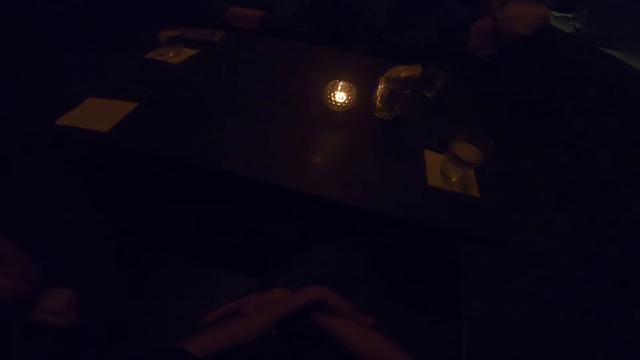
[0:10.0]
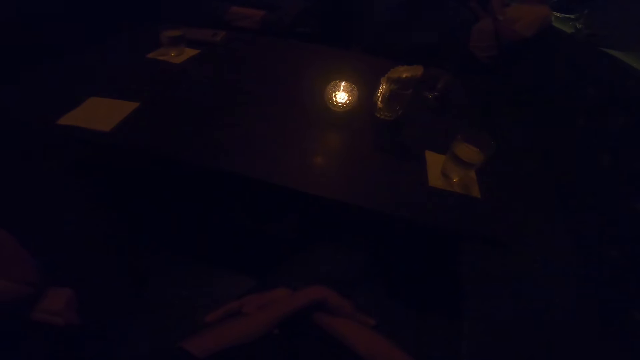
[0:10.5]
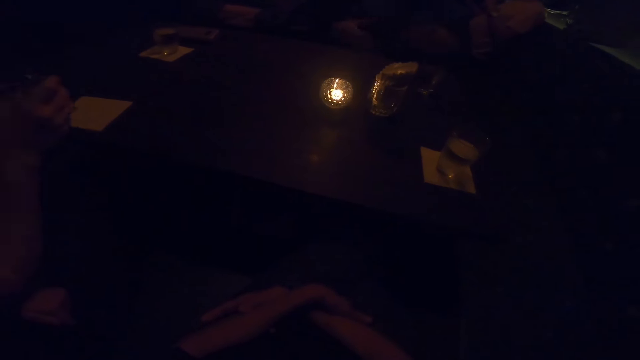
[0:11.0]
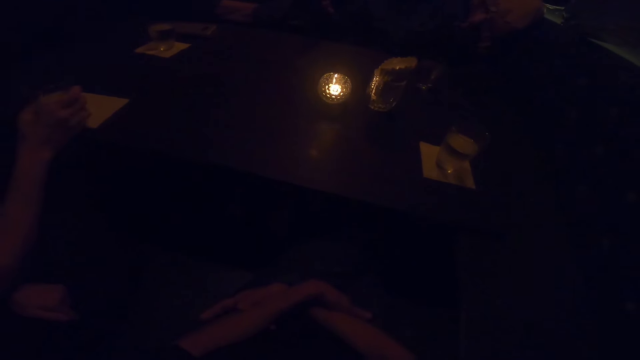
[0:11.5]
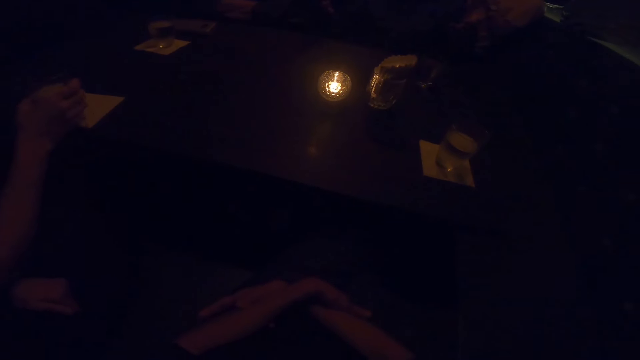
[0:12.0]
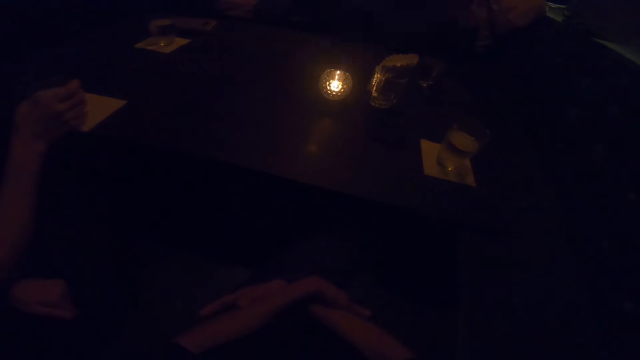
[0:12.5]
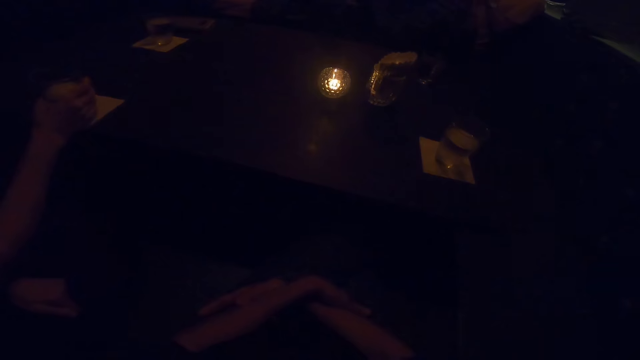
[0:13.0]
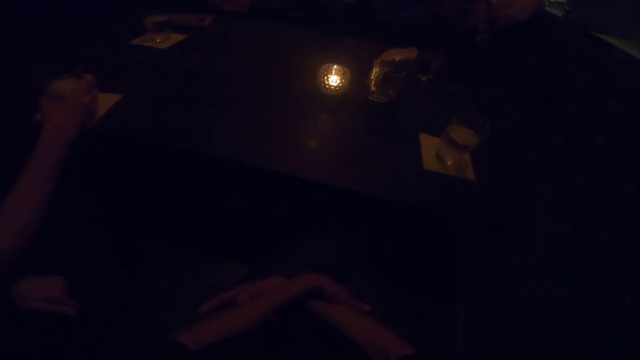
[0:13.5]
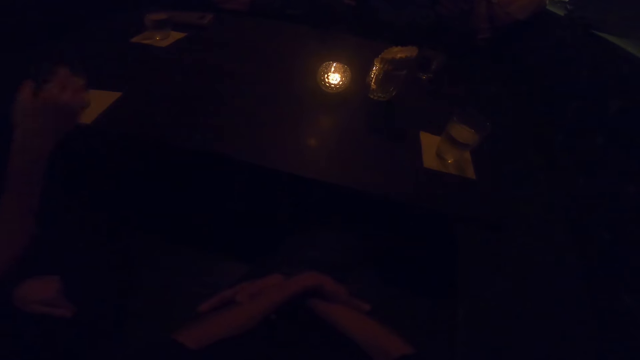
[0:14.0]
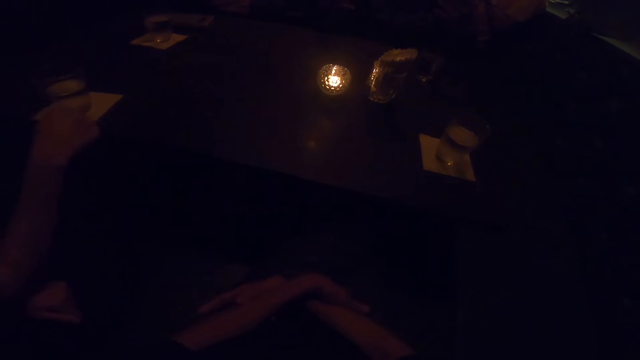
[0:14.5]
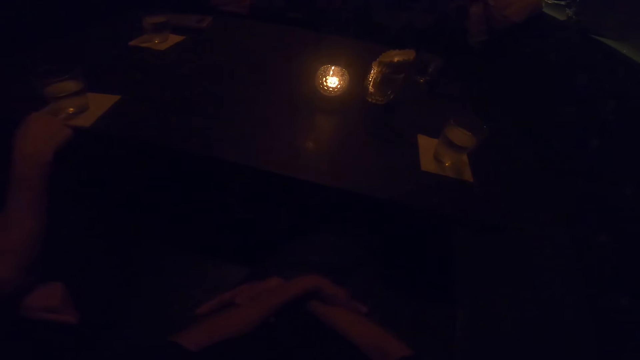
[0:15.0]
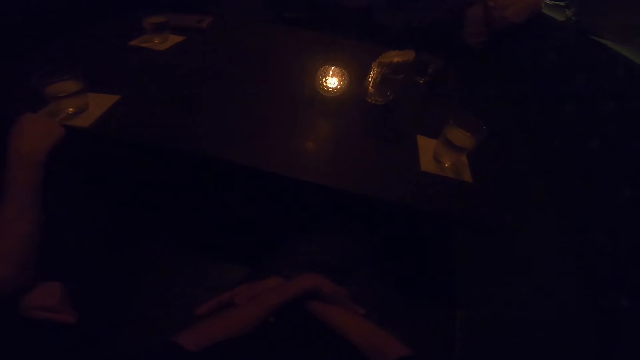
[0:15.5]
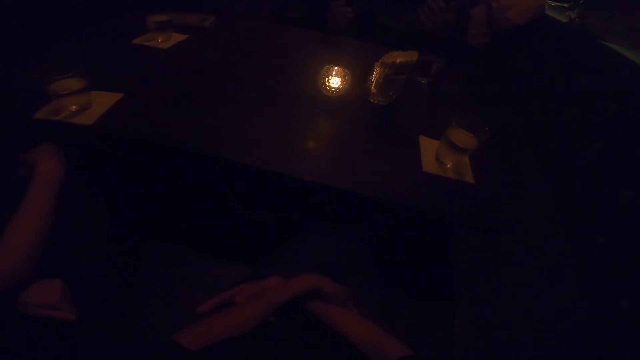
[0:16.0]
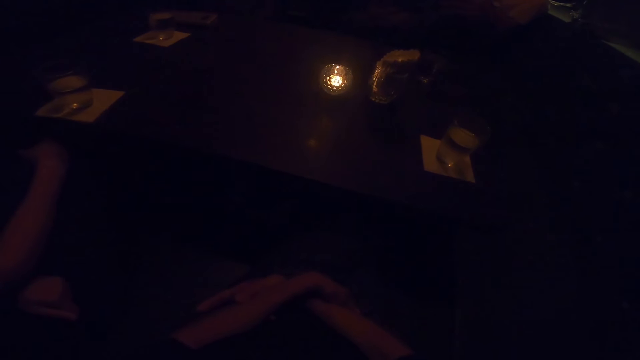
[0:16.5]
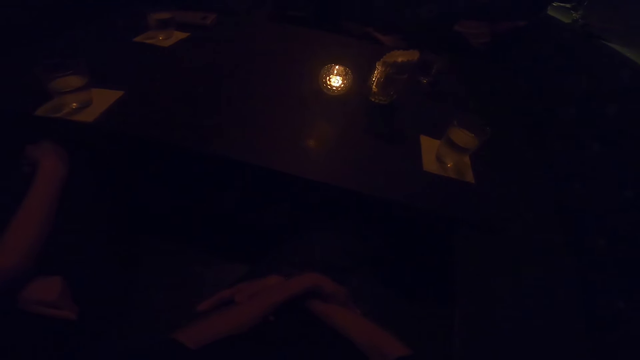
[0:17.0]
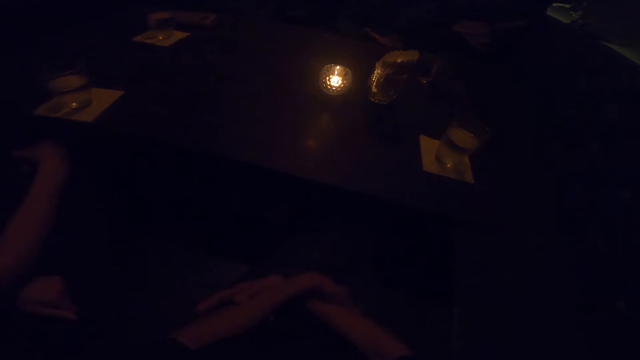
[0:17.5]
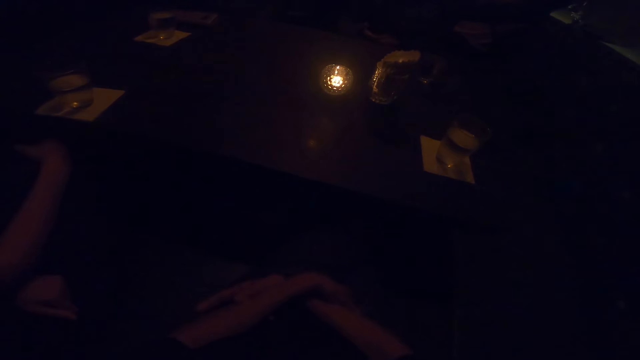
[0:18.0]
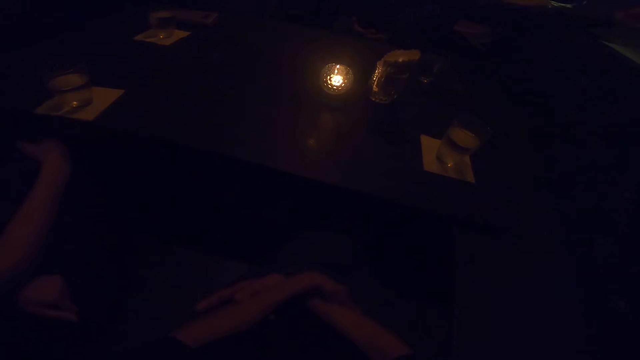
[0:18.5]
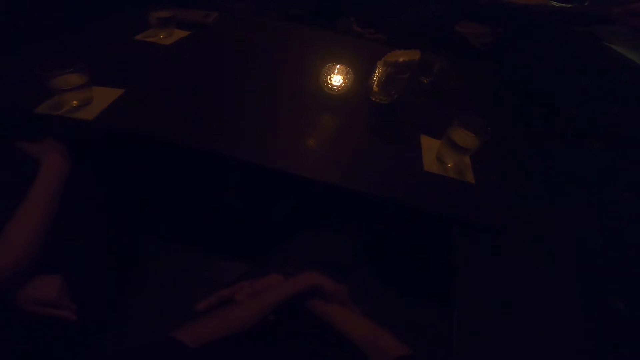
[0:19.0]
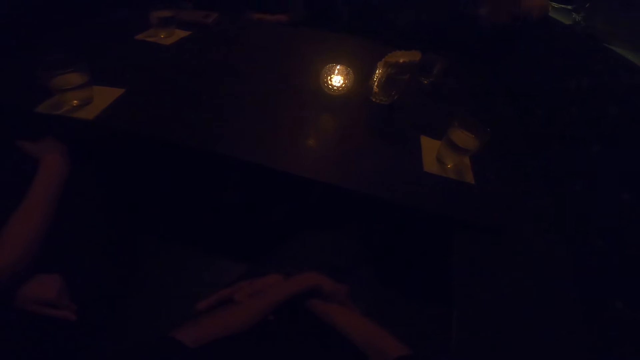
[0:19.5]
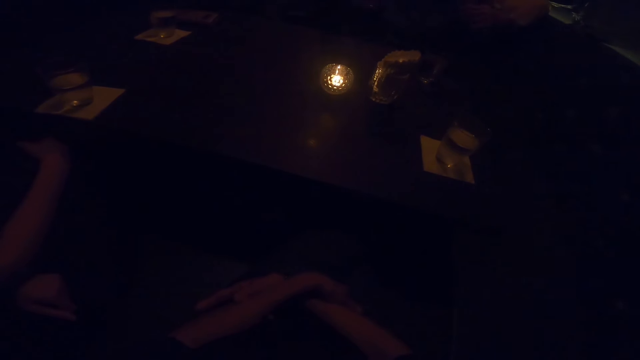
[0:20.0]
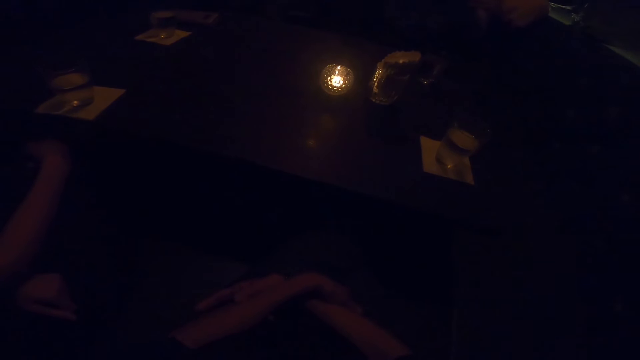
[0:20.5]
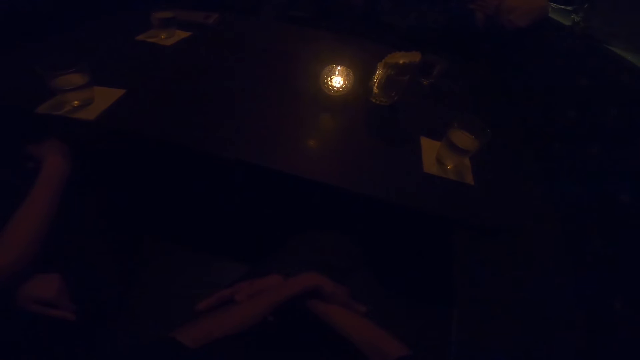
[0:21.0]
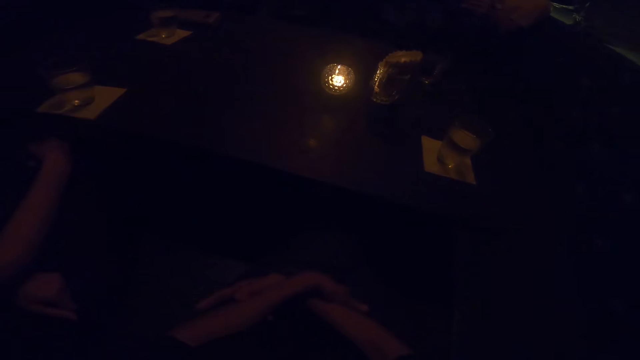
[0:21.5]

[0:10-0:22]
The woman drops the cup of water on the table with her right hand. Another person sways hands in the air.

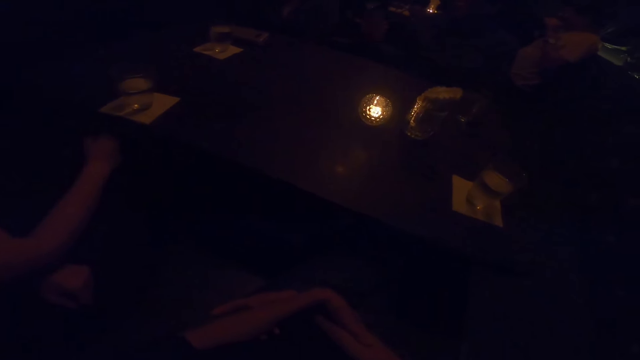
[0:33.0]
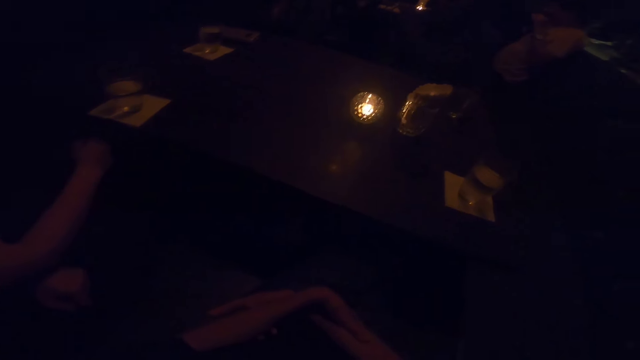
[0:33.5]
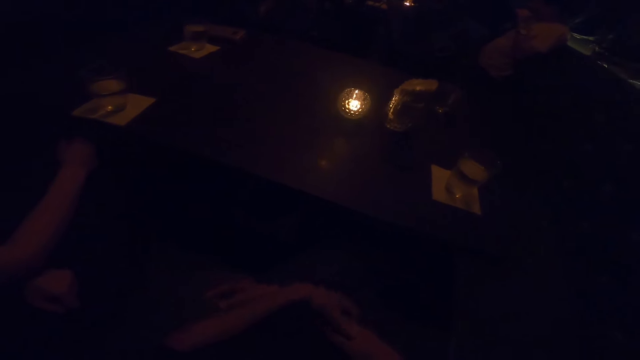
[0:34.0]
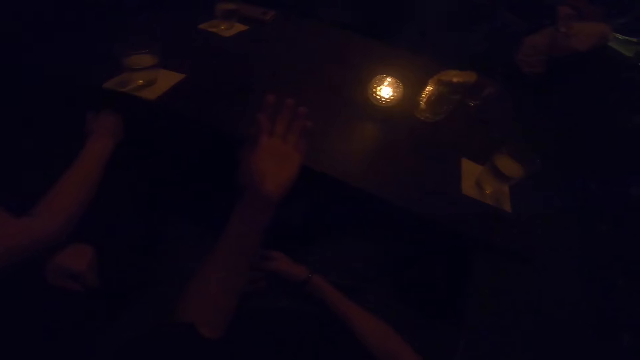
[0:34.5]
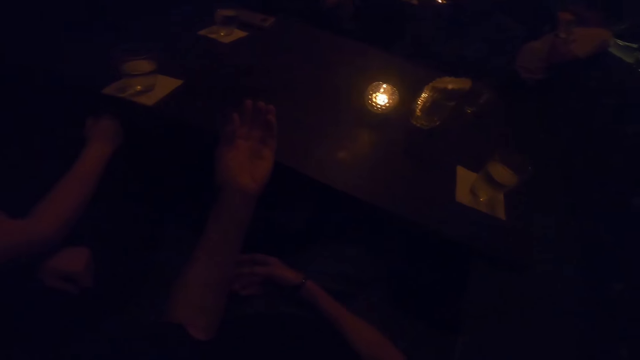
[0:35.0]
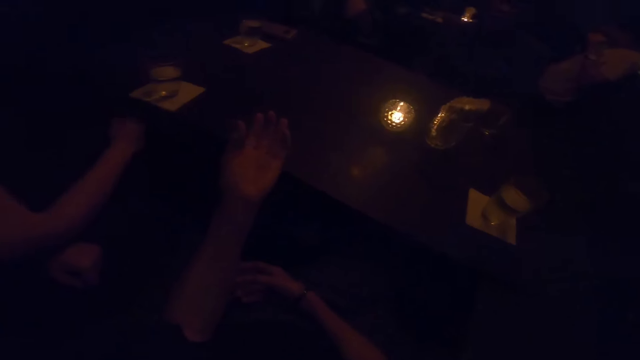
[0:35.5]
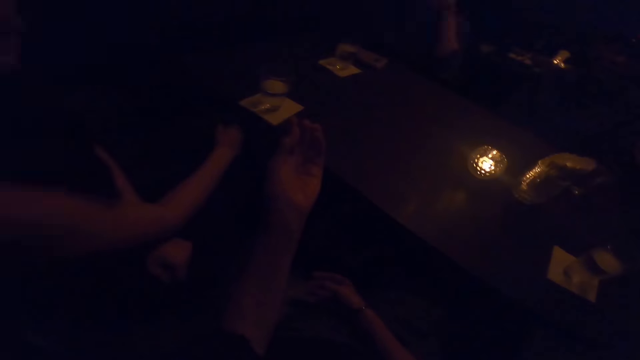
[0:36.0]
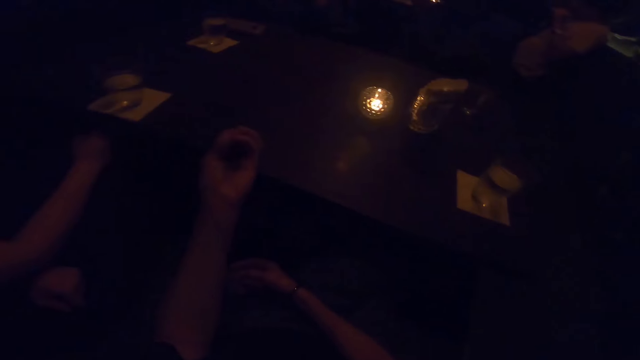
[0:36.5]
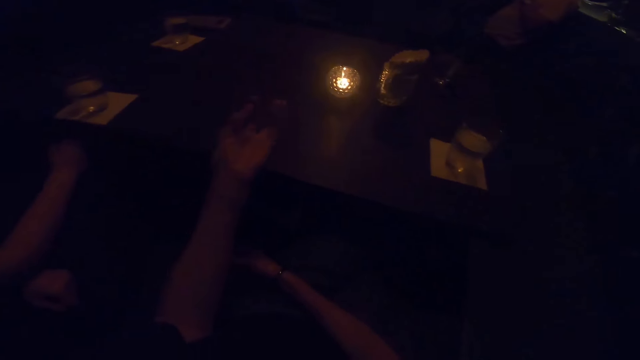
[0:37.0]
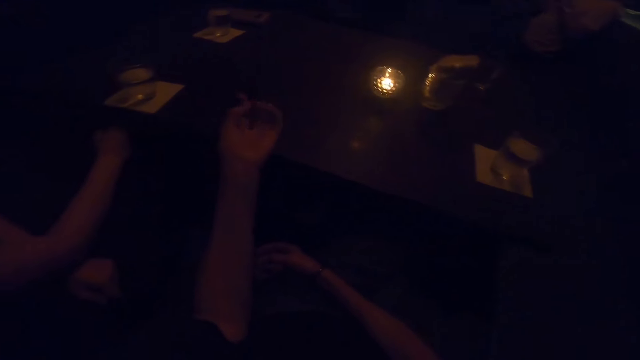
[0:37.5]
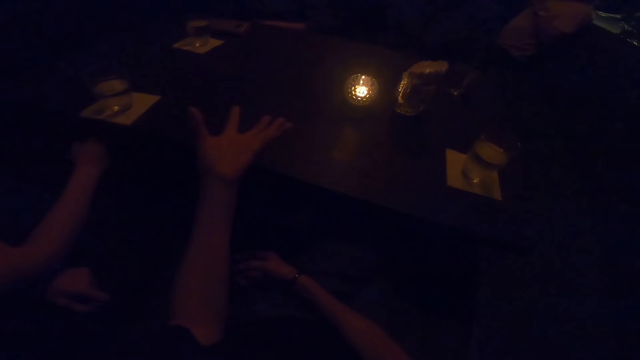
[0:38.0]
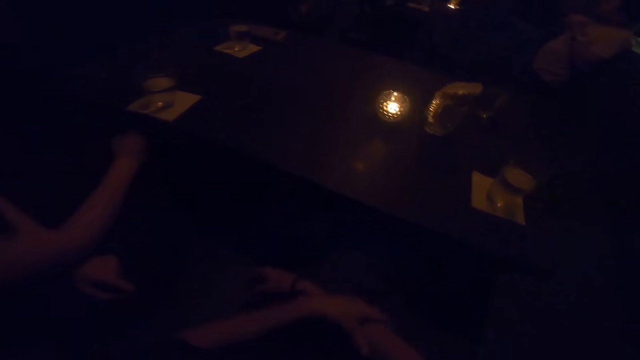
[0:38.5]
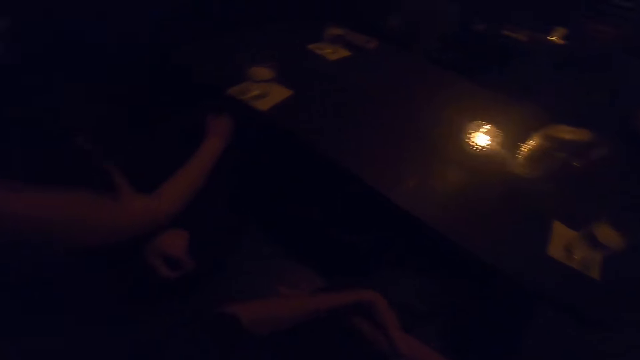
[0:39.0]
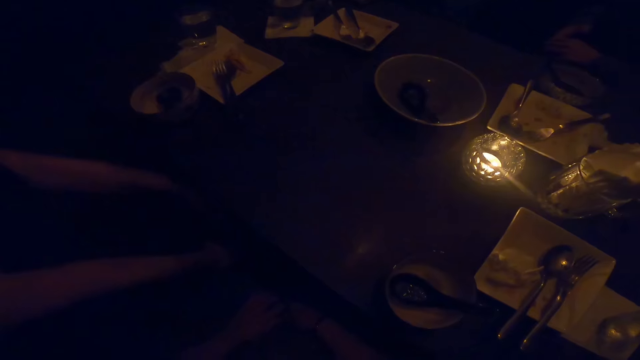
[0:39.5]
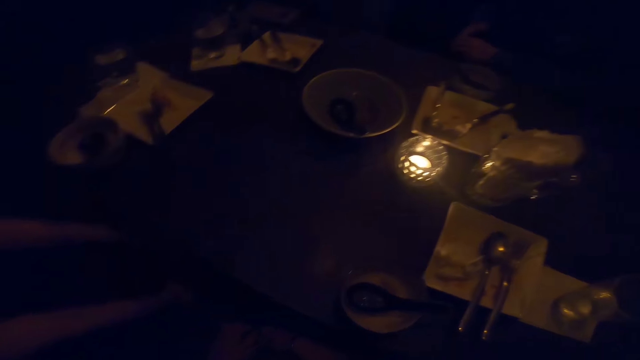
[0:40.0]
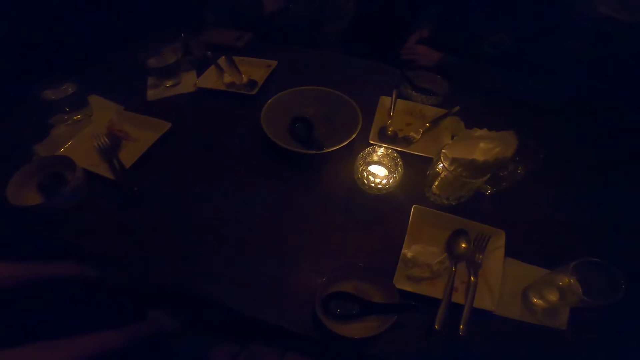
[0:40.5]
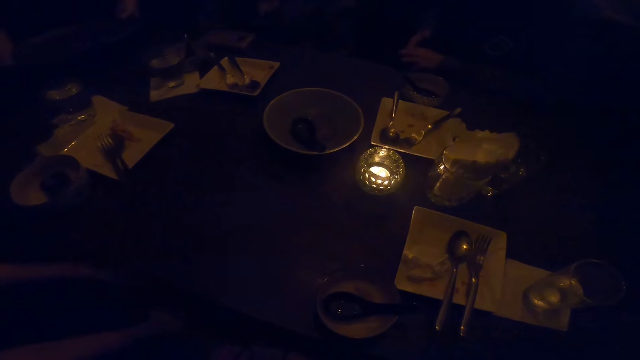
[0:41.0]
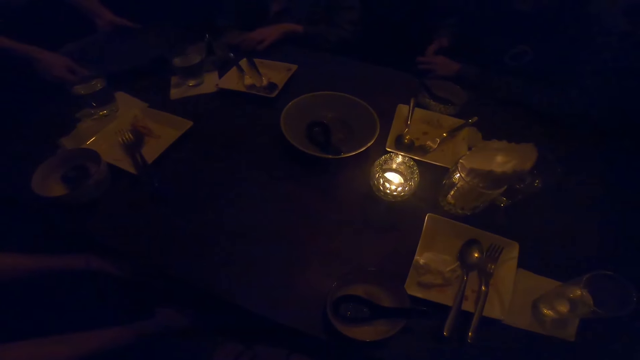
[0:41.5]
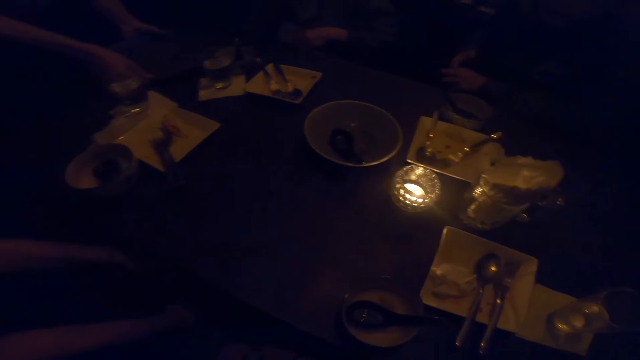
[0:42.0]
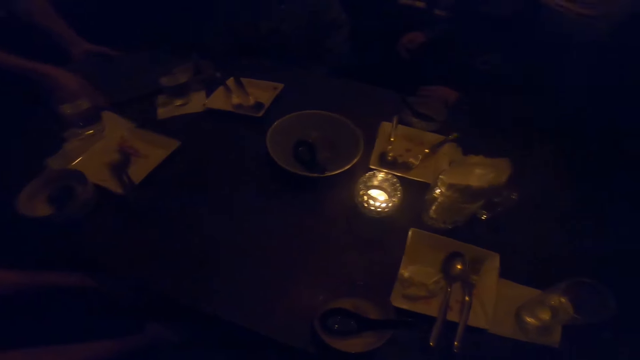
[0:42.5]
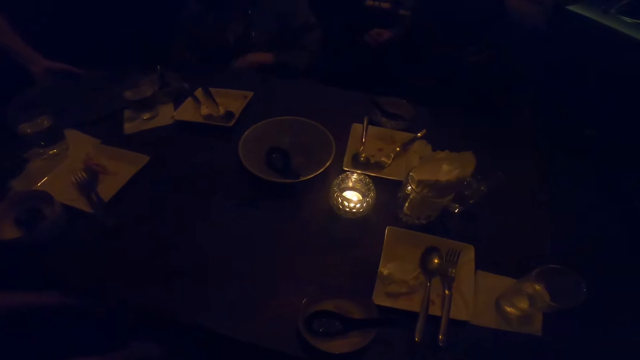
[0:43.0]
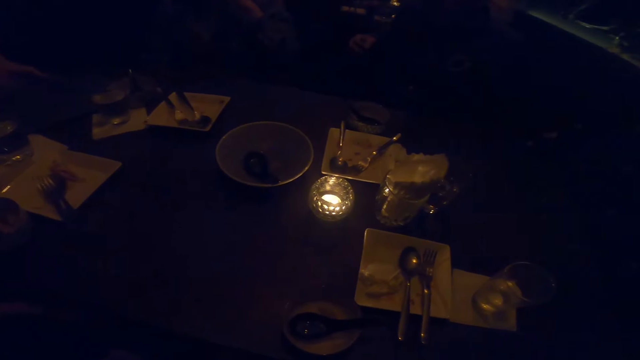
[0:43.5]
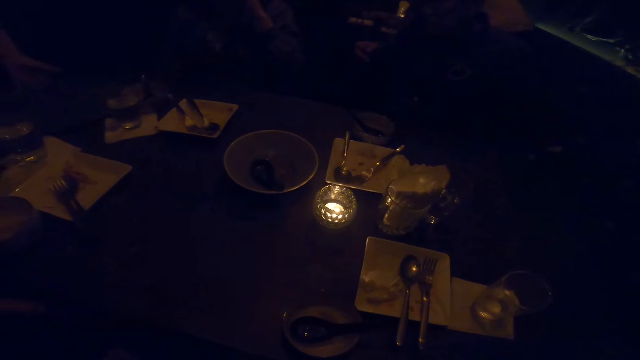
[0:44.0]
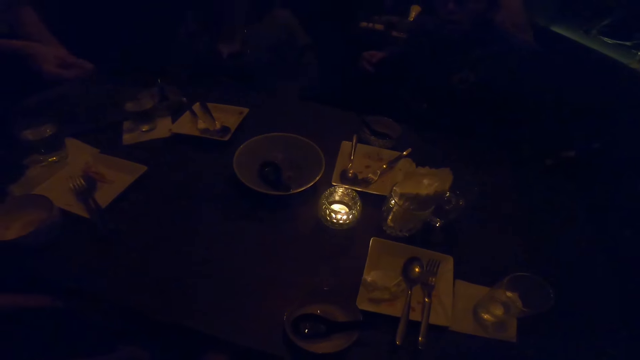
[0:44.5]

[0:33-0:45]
The camera wearer lifts a hand in the air. She gesticulates with her left hand. She lowers her left hand. A man picks up a phone on the table. He clears the dishes on the table with his left hand.
